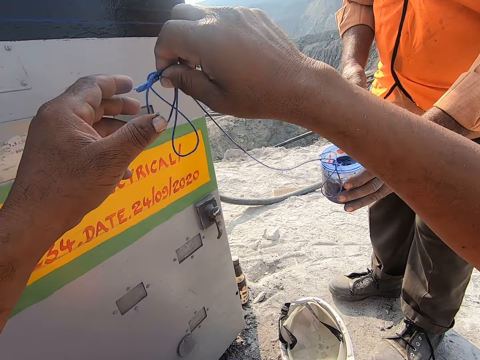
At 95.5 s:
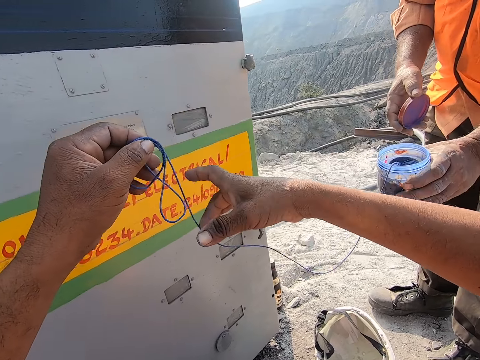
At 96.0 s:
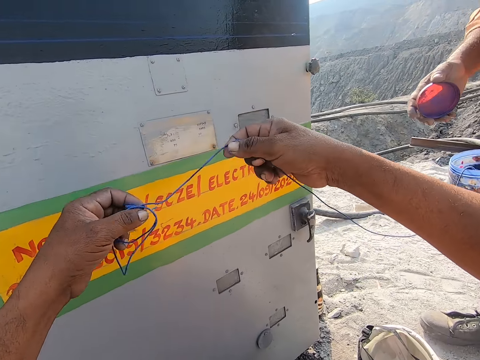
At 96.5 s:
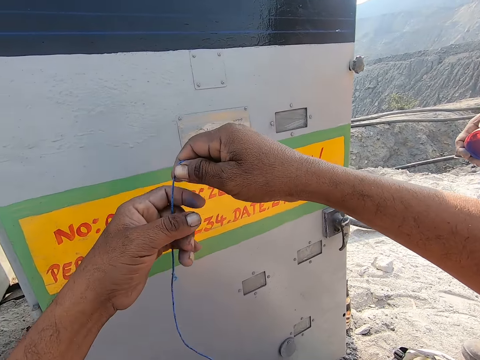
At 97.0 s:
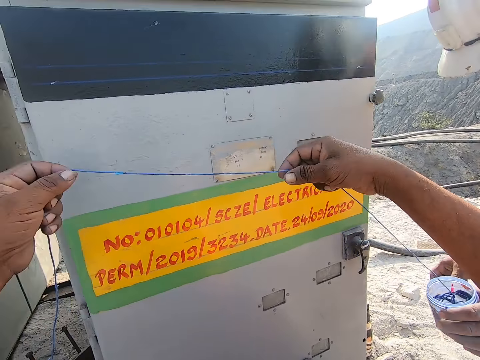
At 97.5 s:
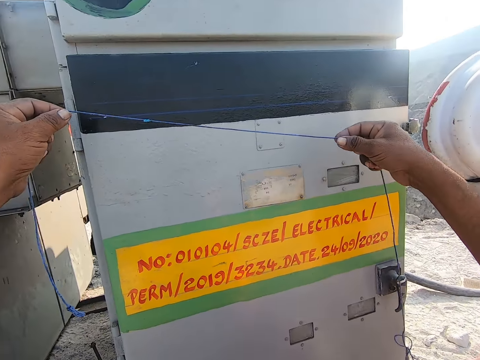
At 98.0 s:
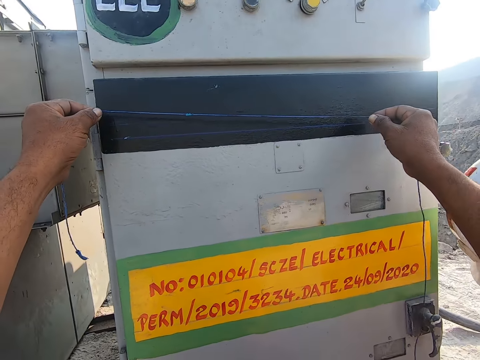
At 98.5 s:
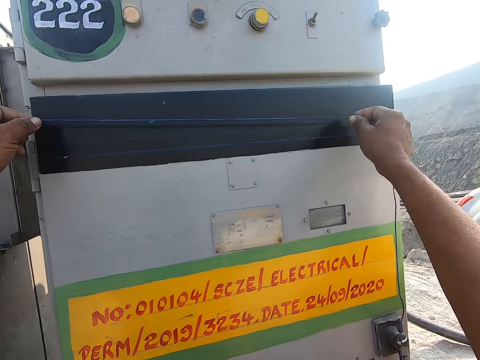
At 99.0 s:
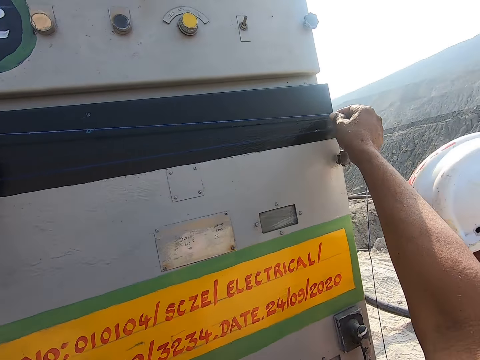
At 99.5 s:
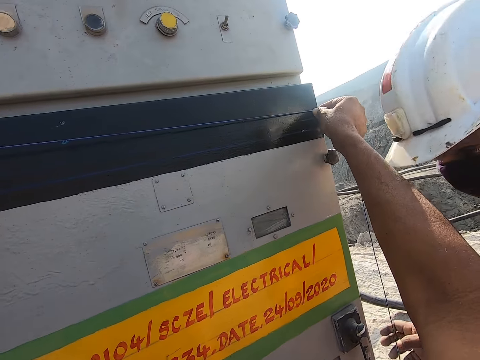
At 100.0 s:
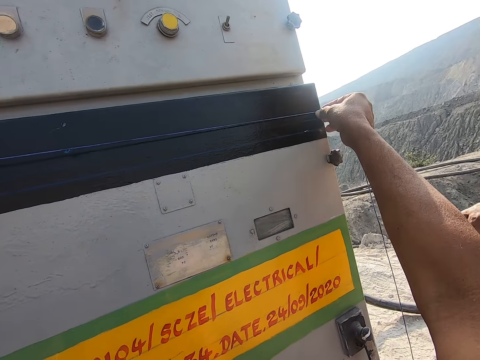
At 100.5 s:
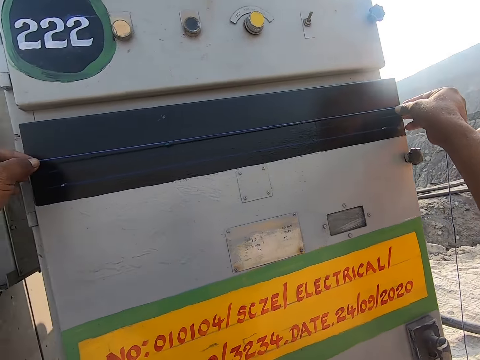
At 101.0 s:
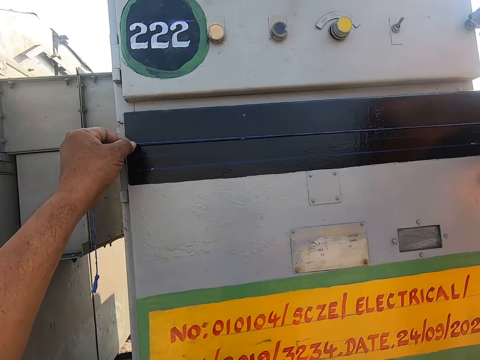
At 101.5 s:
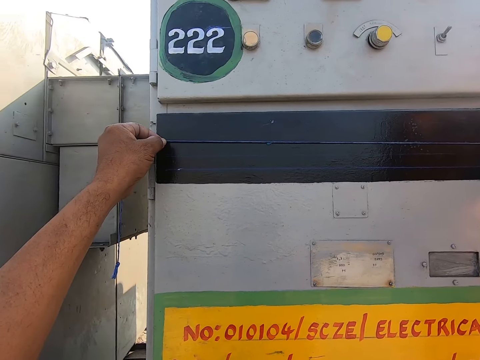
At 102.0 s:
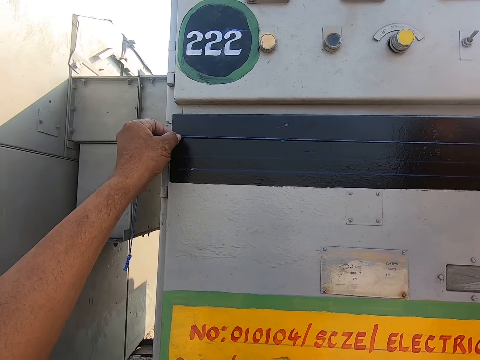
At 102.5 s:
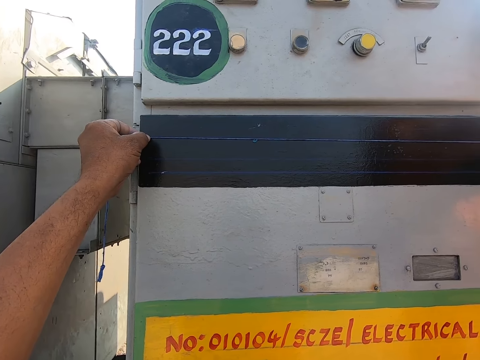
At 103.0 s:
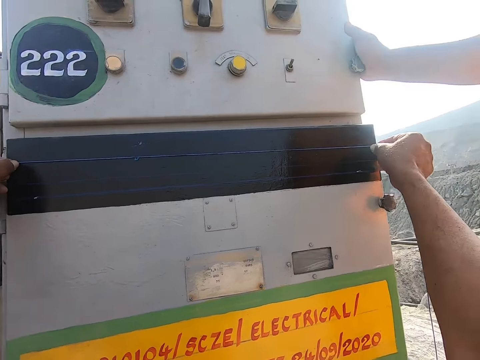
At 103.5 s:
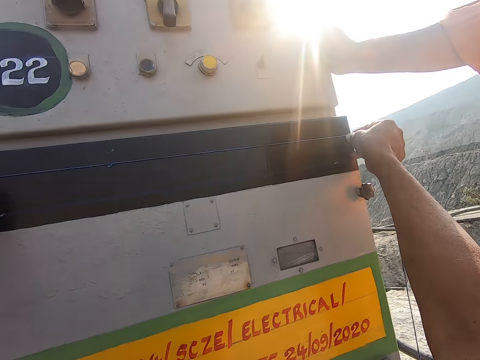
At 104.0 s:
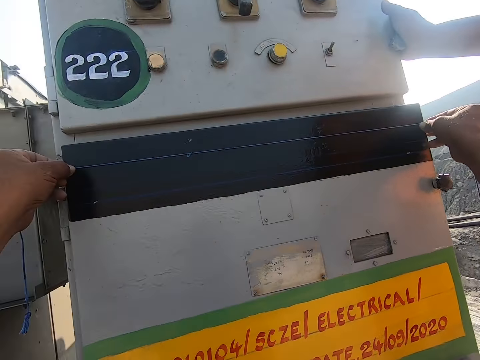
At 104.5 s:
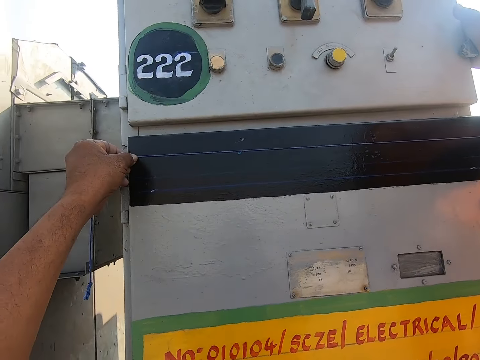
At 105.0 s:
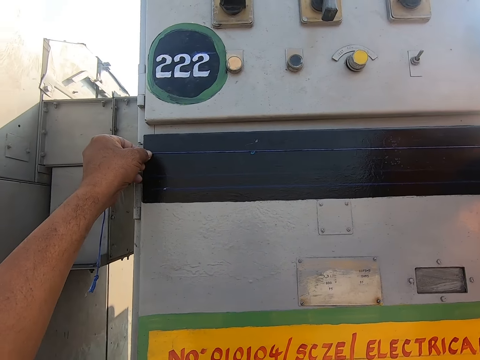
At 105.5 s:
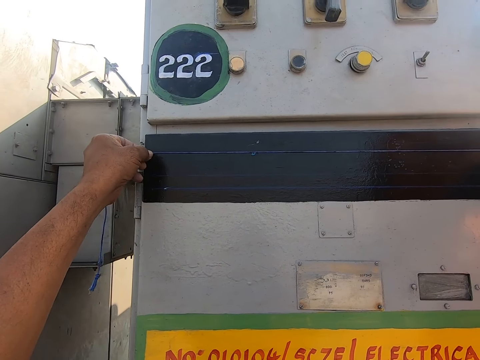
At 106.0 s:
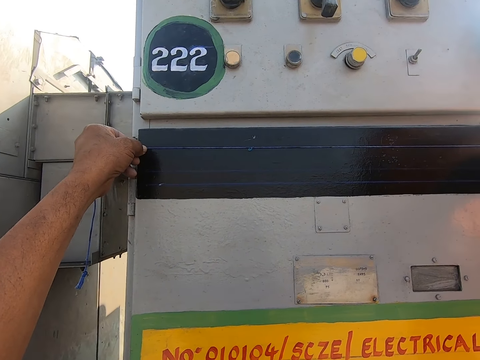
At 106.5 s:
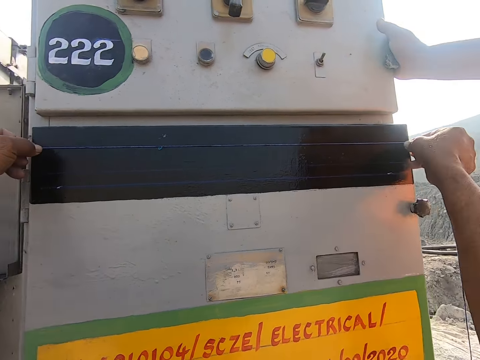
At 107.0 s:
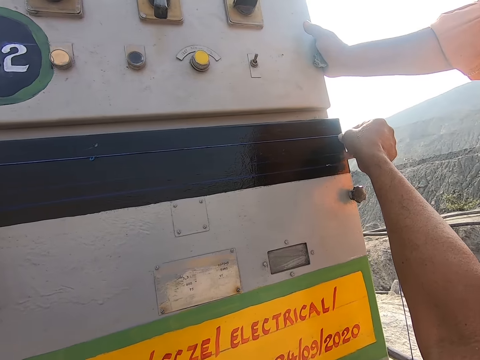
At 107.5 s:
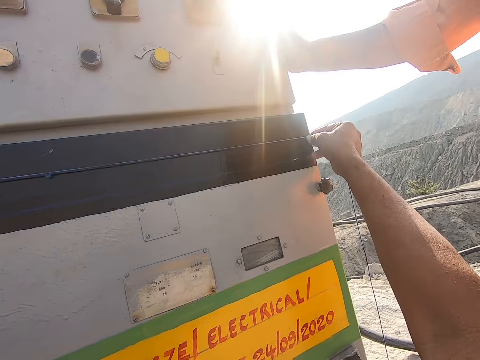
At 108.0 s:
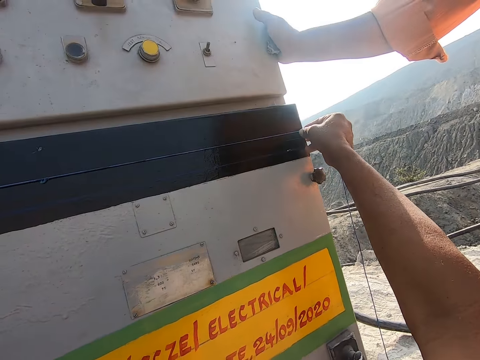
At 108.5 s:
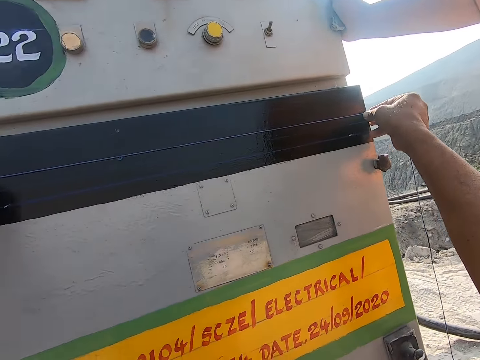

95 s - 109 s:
The camera wearer holds the string with both hands. They stretch the string with both hands. They place the string on the surface of the machine. They look at the string on the machine. They position the string correctly. They look at the string on the machine.

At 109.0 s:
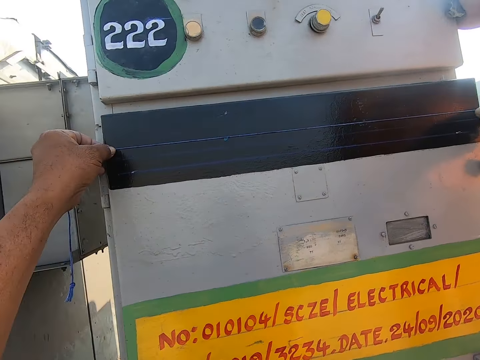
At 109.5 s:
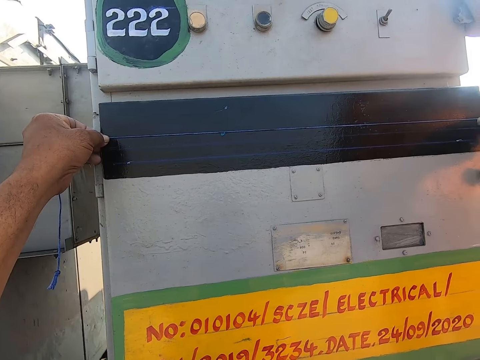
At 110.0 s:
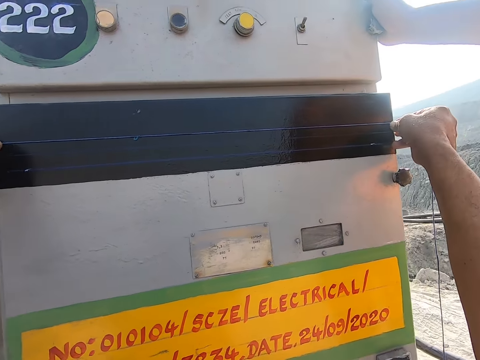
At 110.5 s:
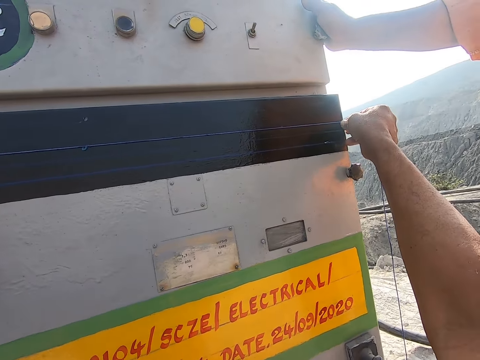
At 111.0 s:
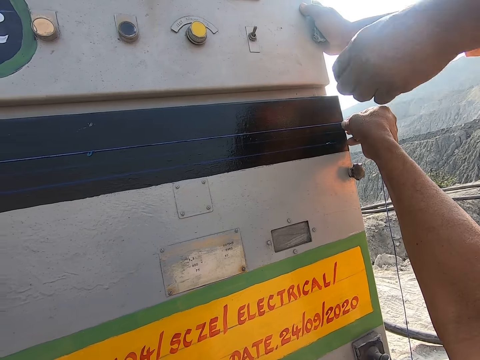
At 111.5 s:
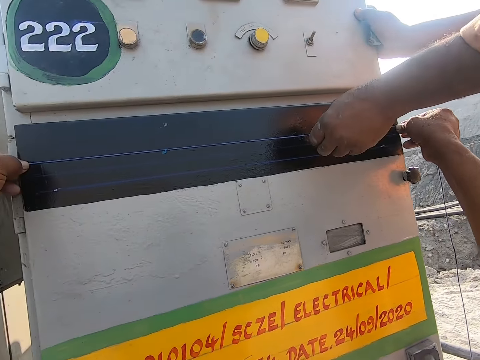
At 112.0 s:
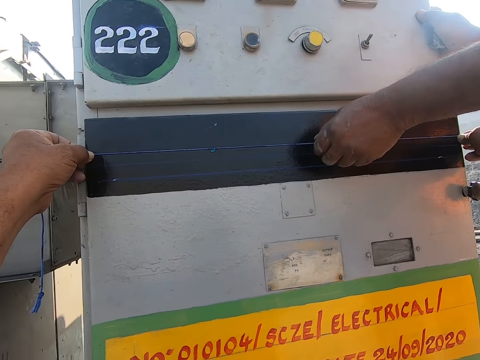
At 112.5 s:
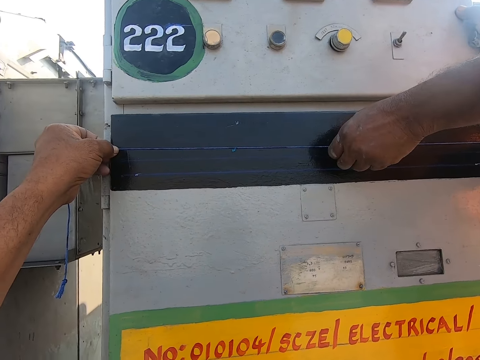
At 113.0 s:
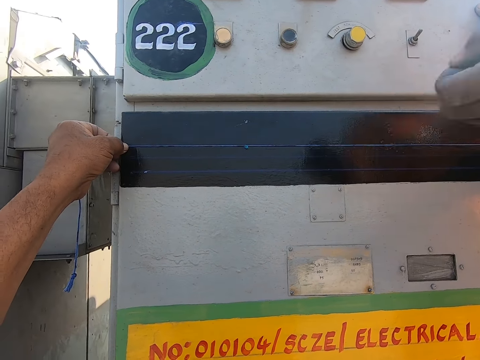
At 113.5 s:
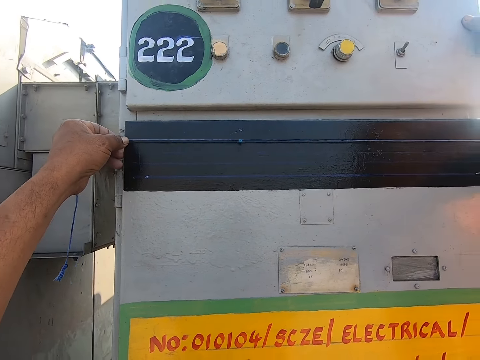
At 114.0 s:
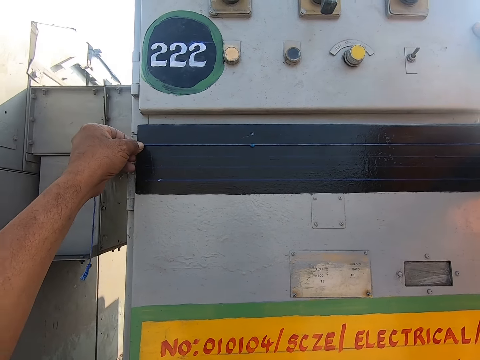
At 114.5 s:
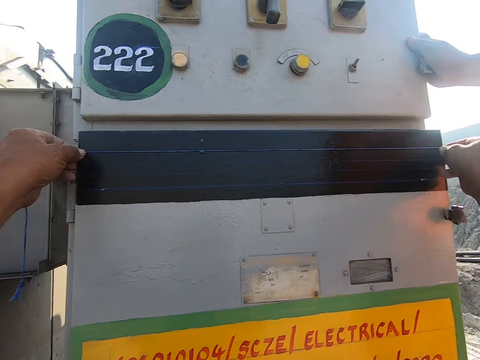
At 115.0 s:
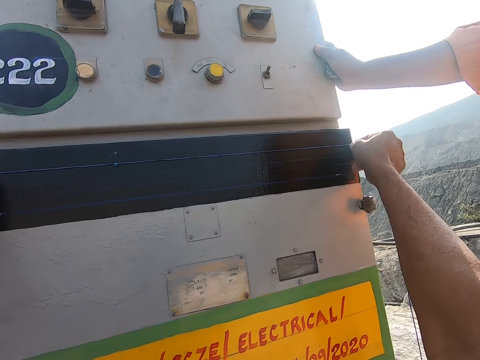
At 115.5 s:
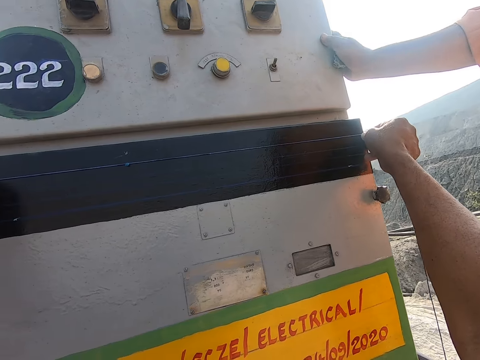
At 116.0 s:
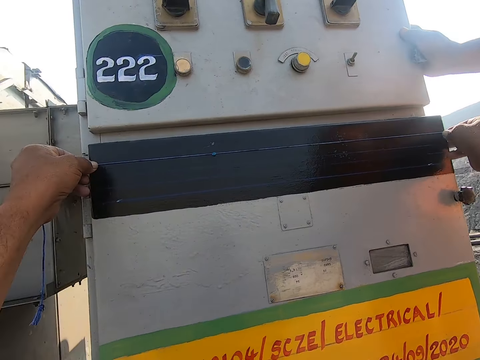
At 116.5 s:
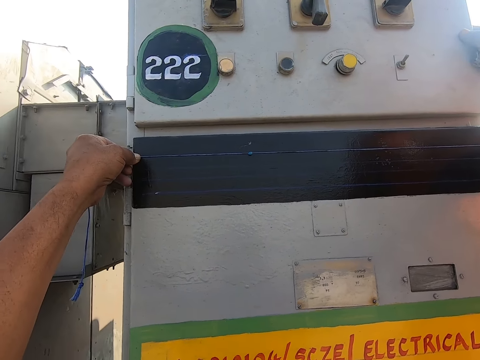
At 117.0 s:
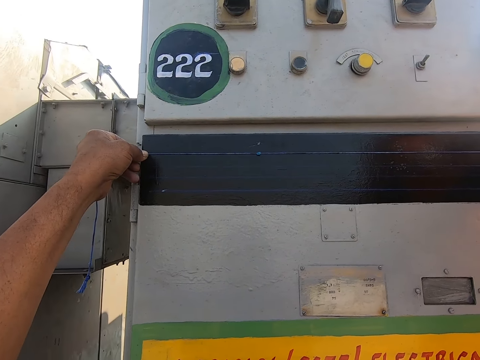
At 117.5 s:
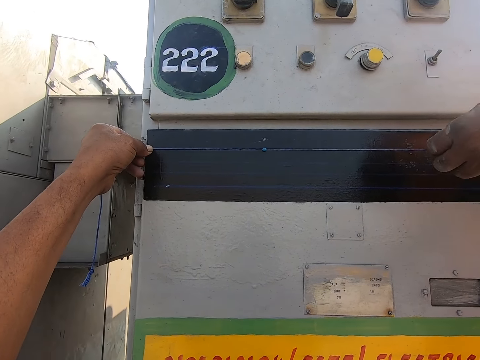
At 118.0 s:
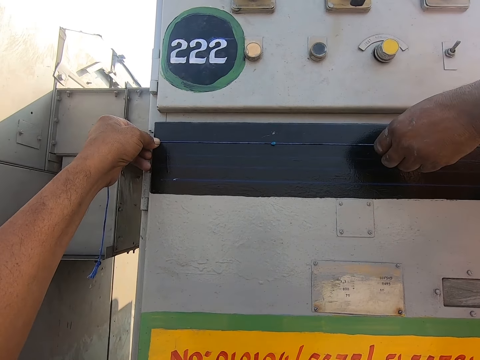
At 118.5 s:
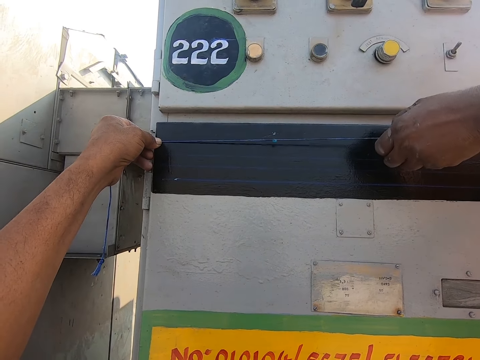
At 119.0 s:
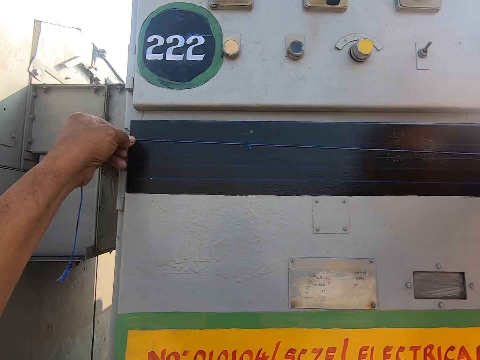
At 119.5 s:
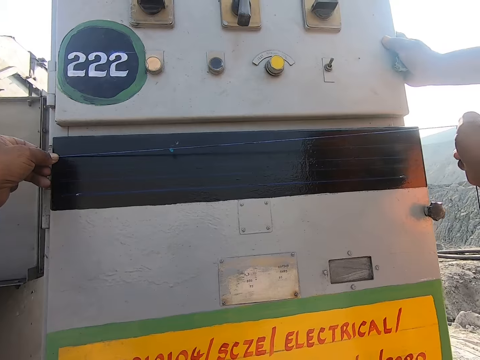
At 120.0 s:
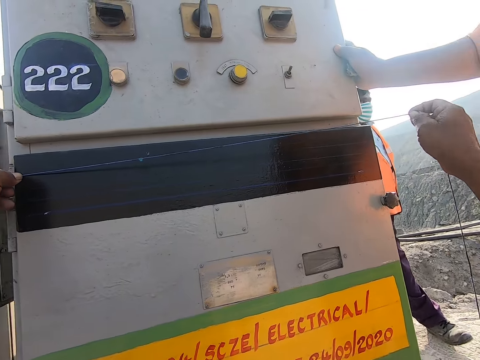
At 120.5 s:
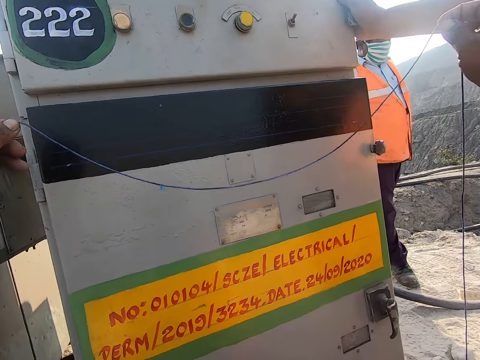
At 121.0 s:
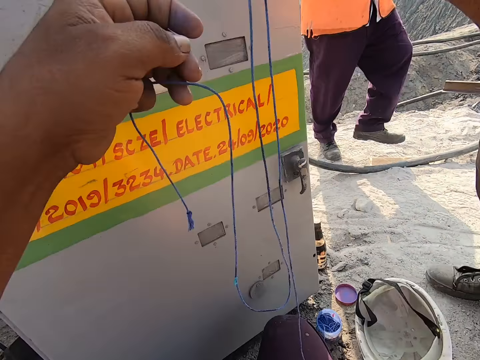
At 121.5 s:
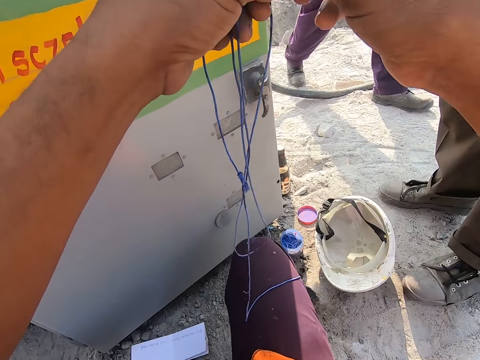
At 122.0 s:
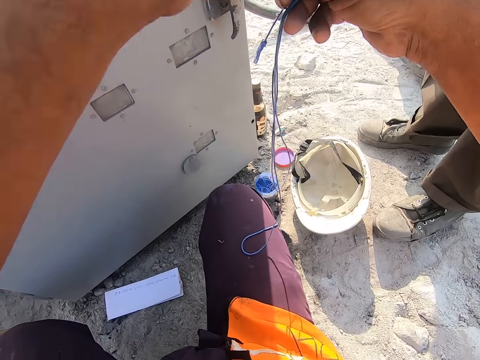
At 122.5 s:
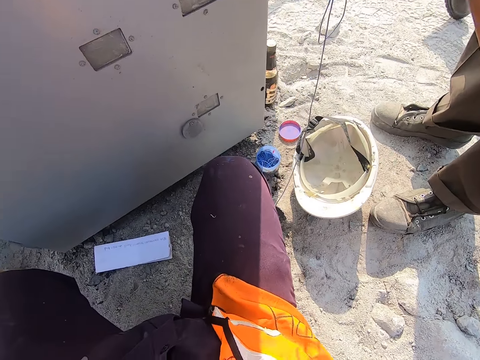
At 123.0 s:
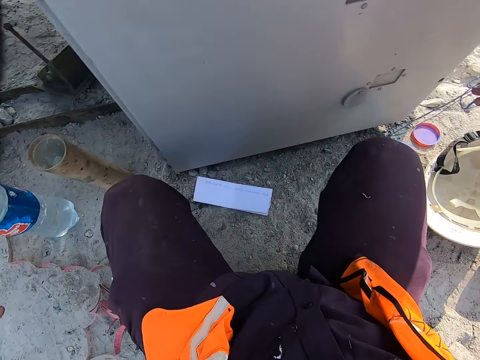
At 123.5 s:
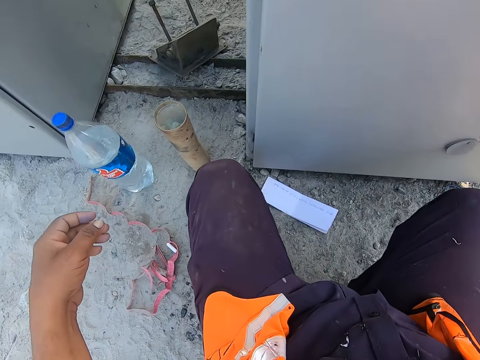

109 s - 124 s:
A person pulls the string with his hand. The person hits the machine with the cable. The camera wearer positions the string. They look at the string on the machine. The person pulls the string with his hand. The person hits the machine. The camera wearer removes the string on the surface of the machine. They fold the string with both hands.
